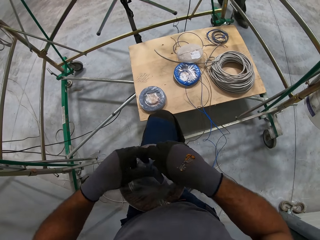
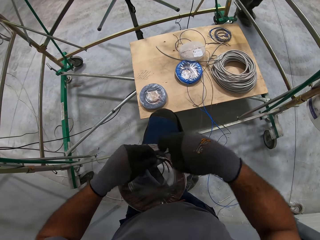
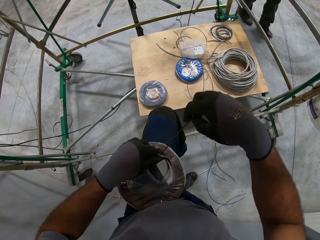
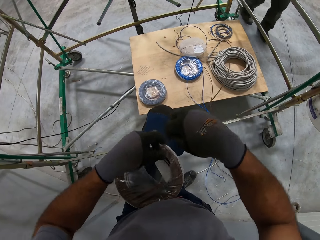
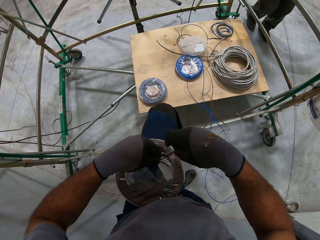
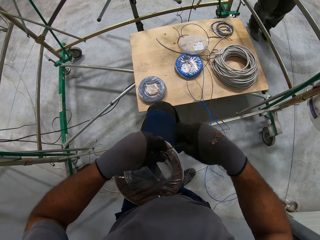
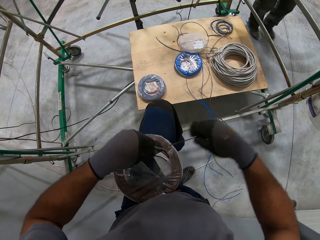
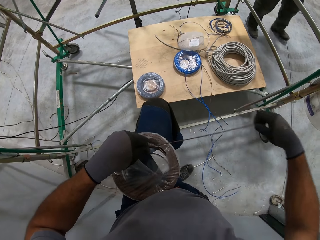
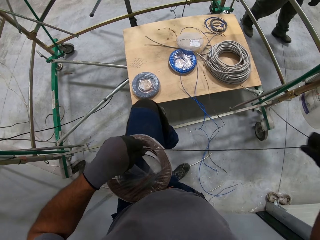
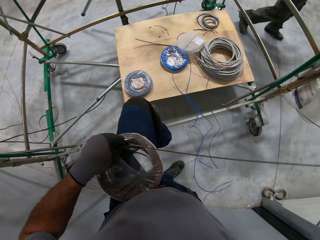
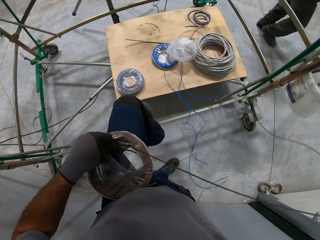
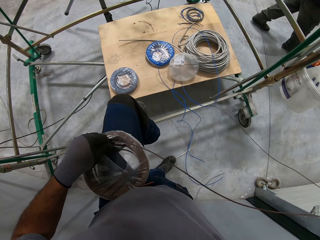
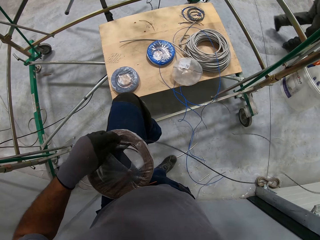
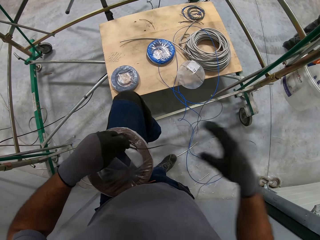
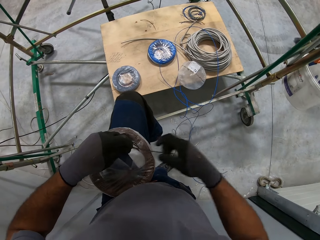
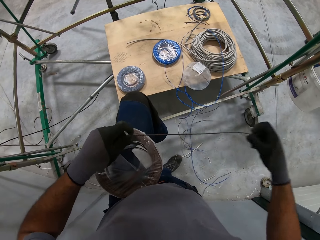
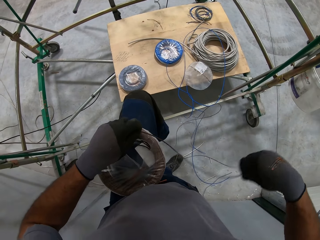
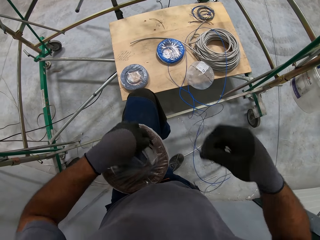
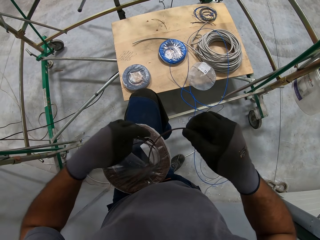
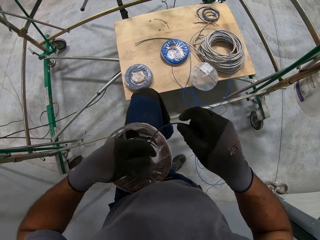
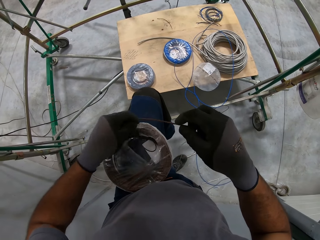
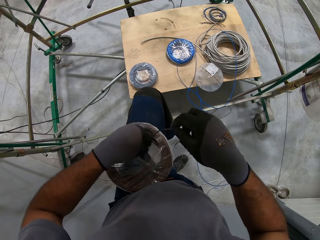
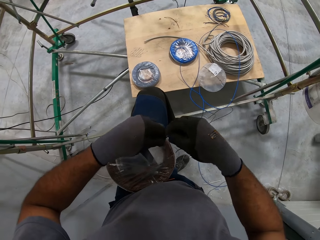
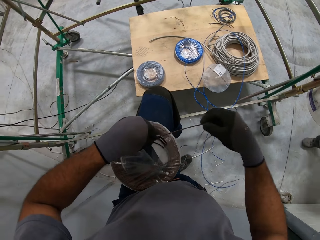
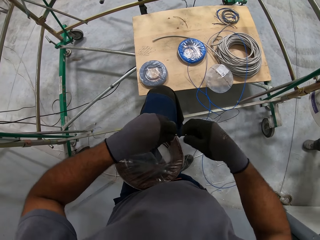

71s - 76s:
The camera wearer places his left leg on the construction stand. He puts the coil in the wire. He rolls a wire cable on the electric wire roll.

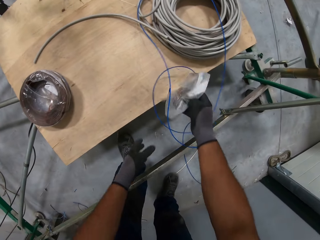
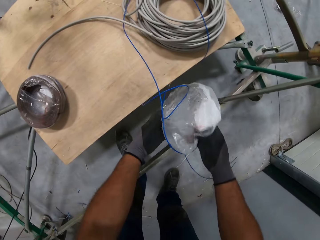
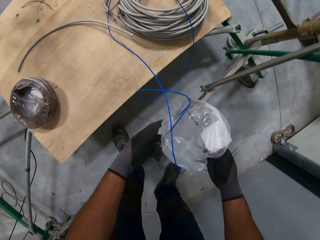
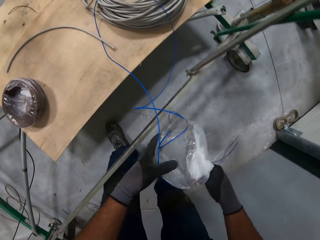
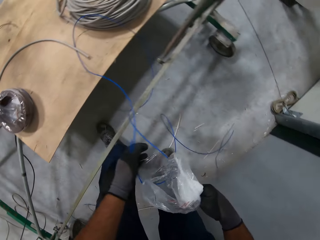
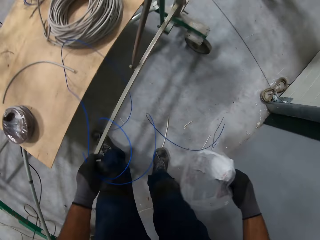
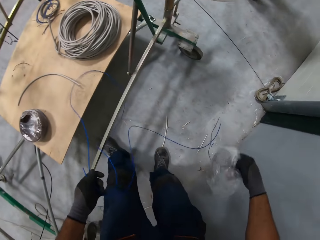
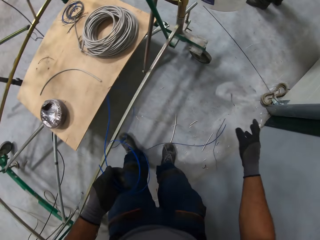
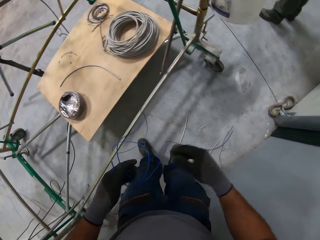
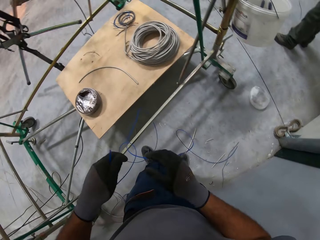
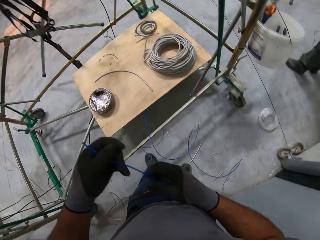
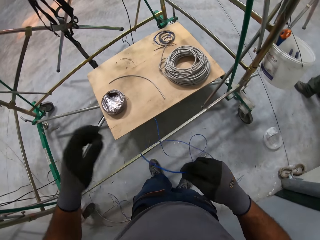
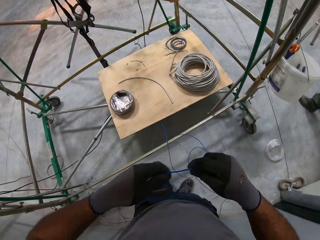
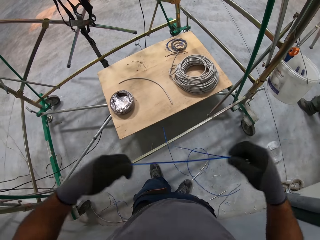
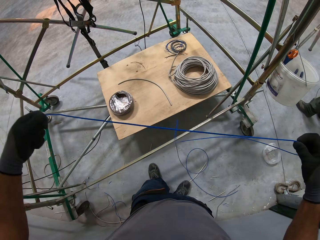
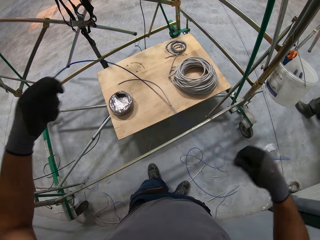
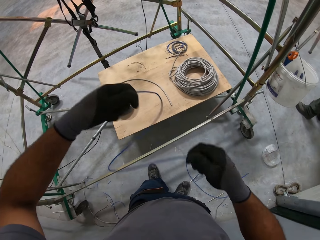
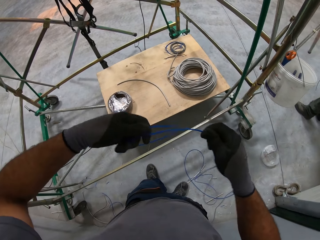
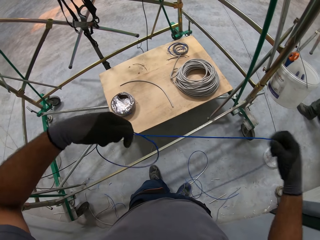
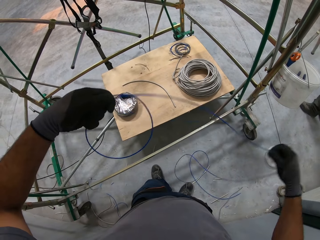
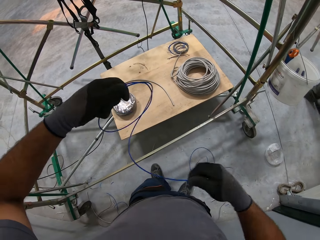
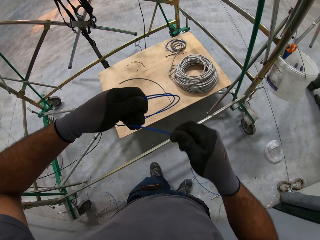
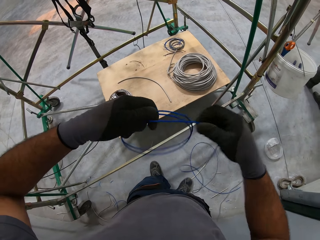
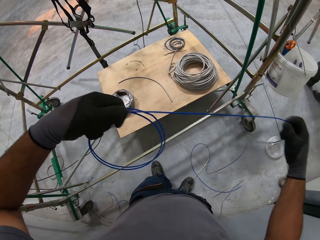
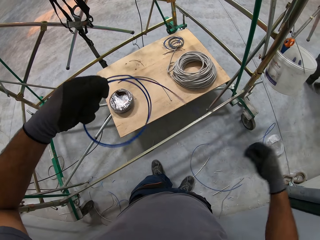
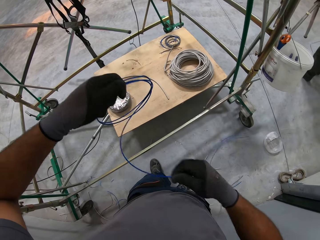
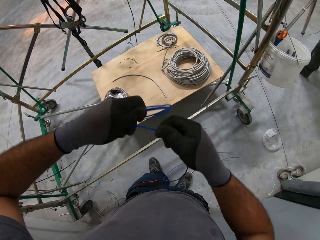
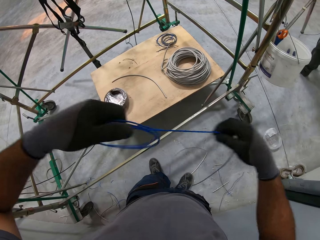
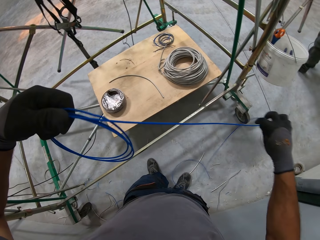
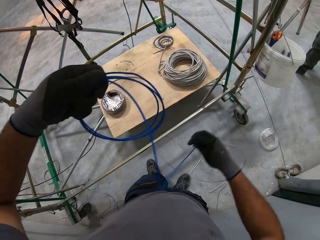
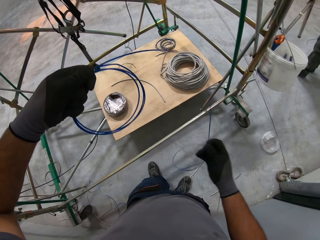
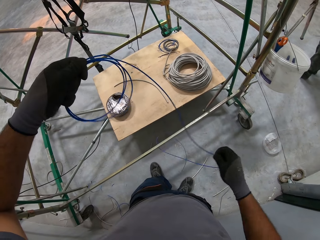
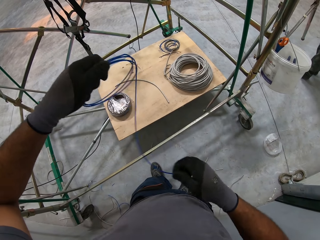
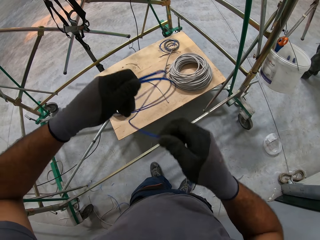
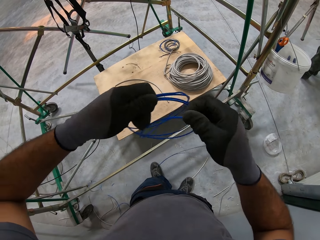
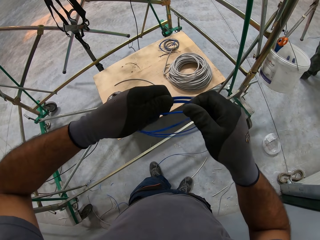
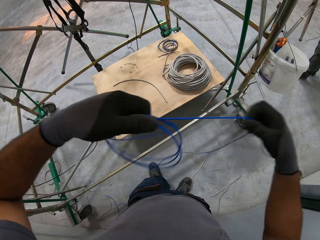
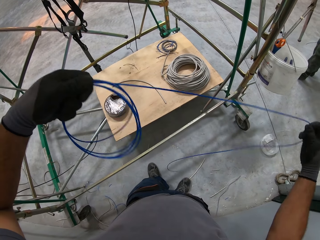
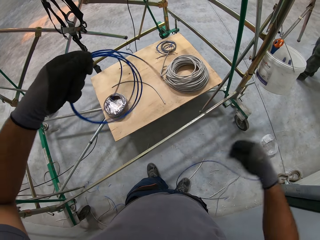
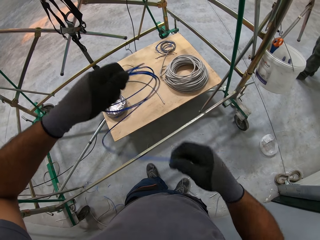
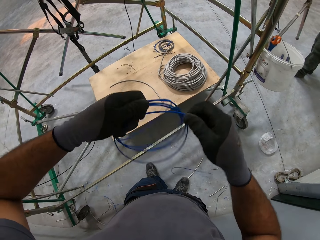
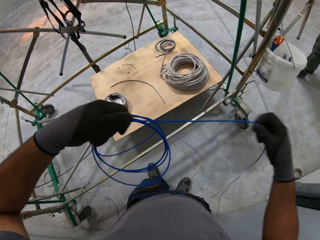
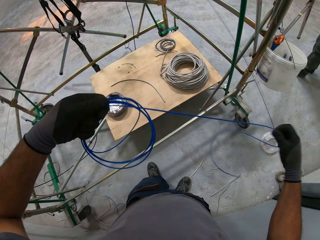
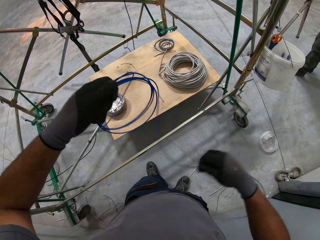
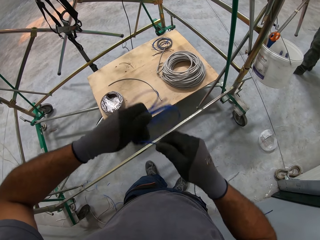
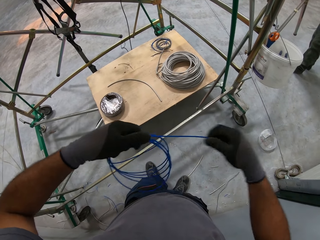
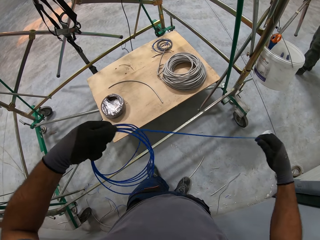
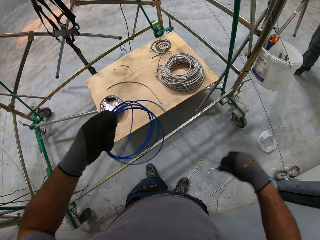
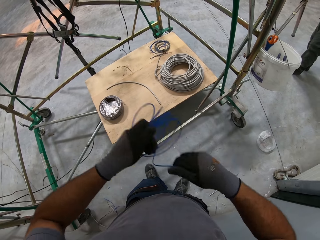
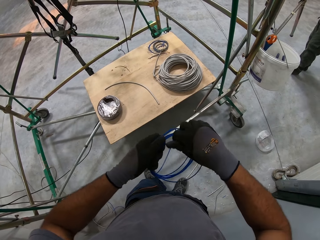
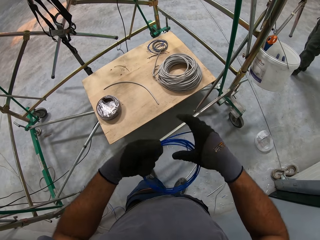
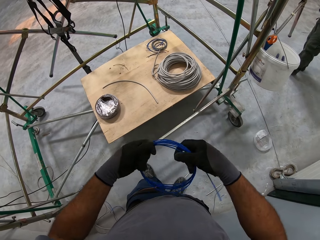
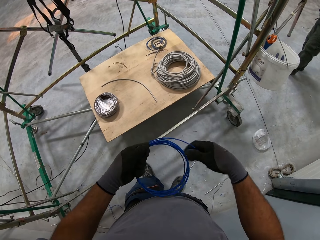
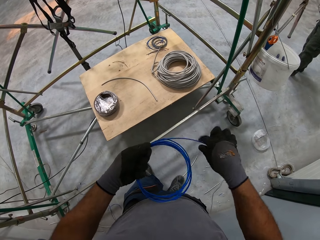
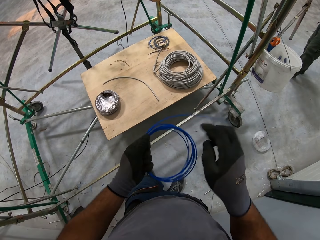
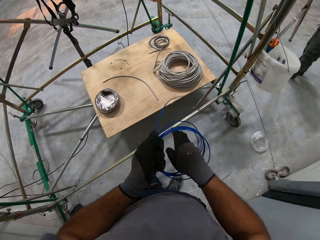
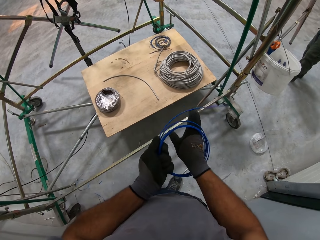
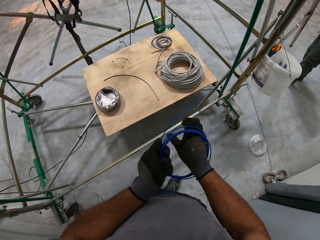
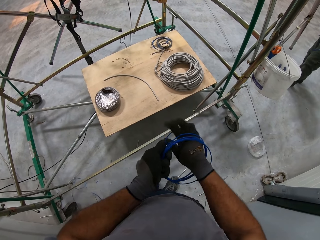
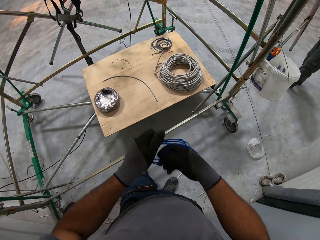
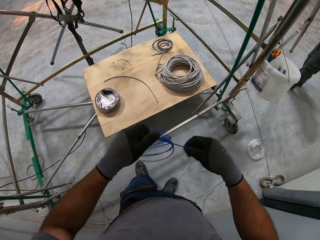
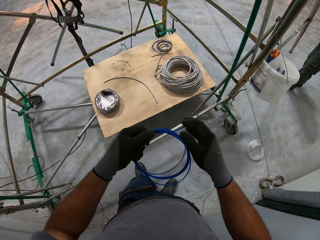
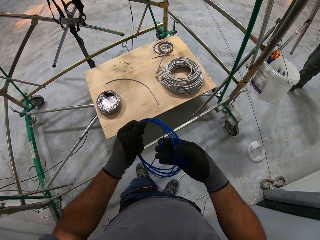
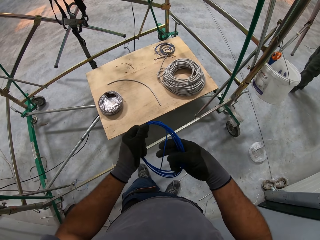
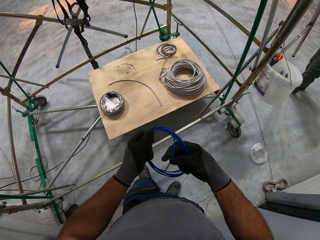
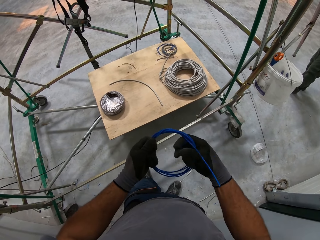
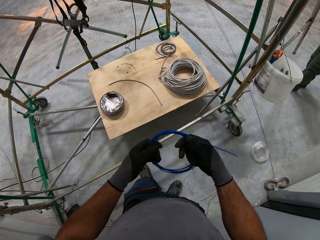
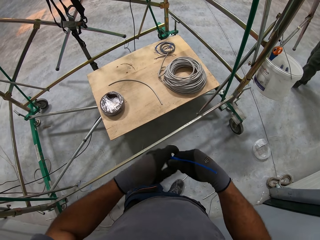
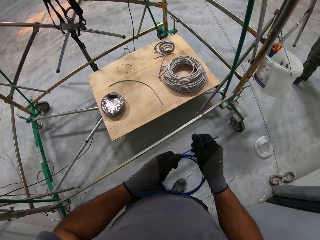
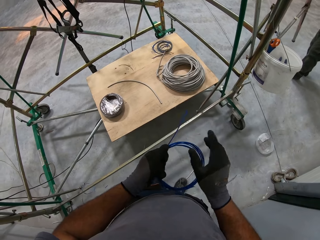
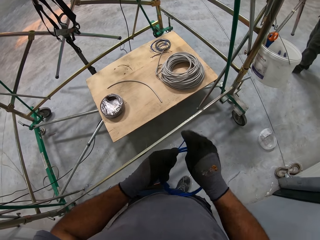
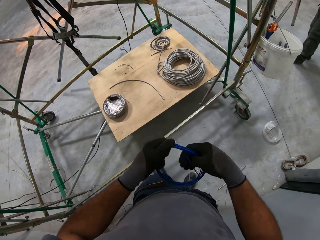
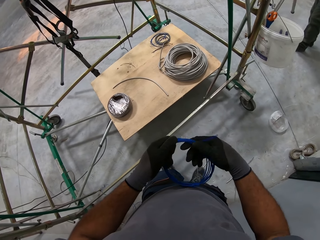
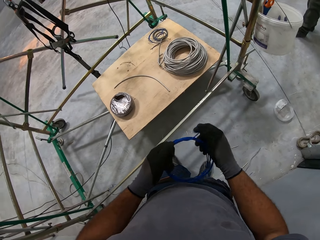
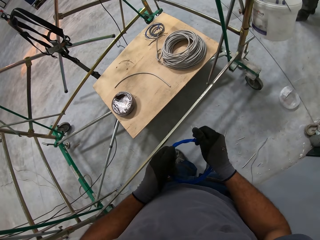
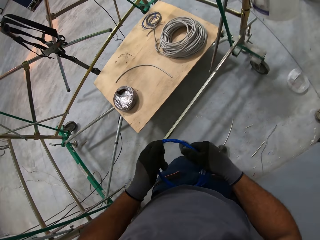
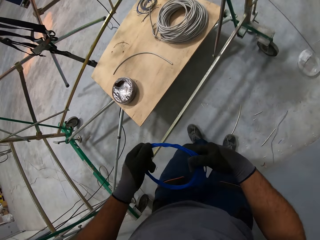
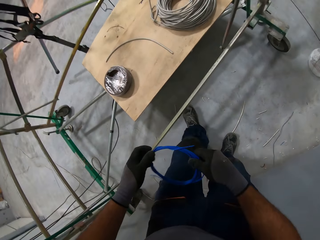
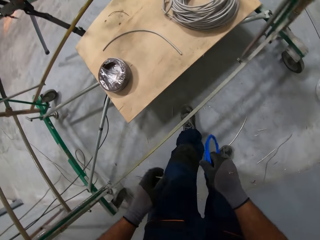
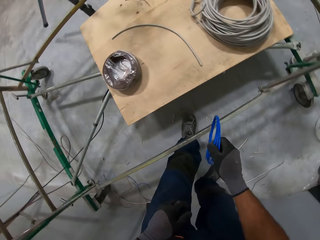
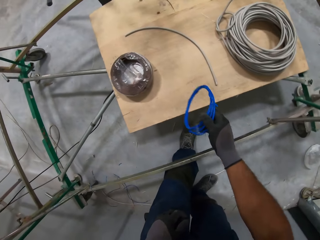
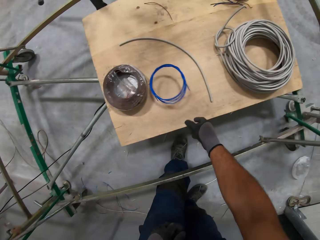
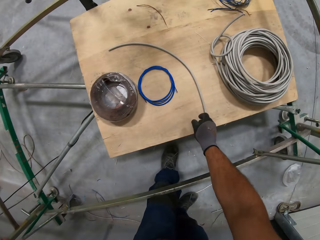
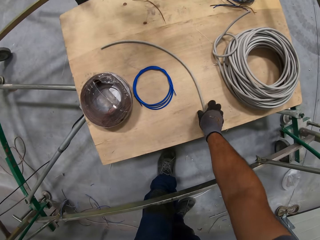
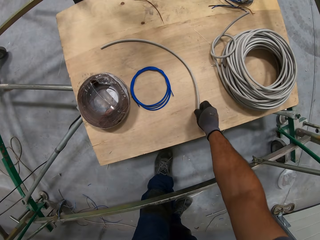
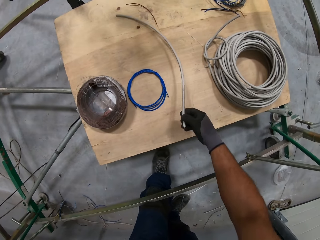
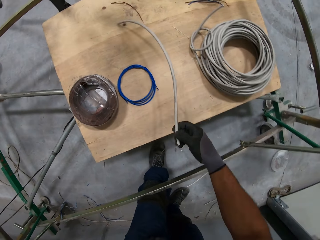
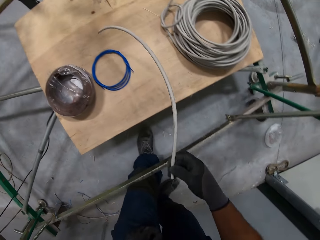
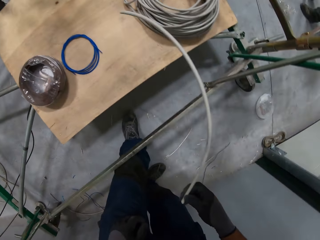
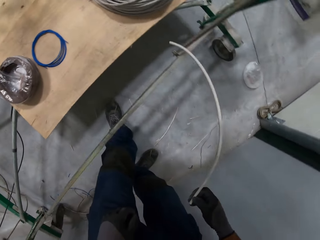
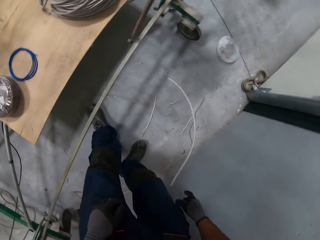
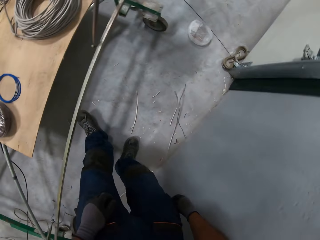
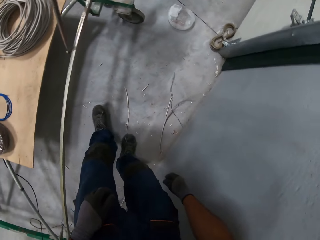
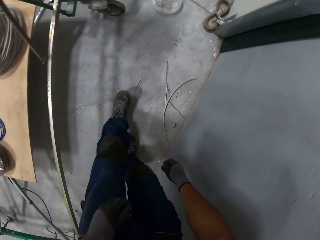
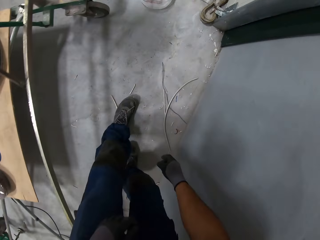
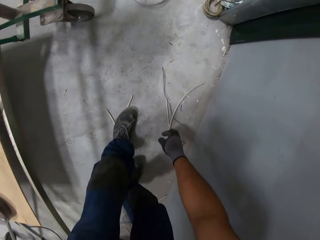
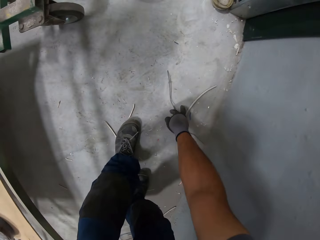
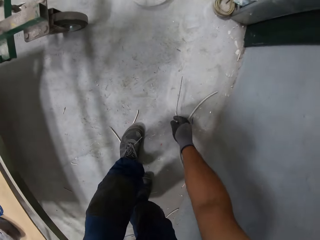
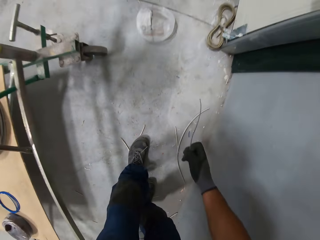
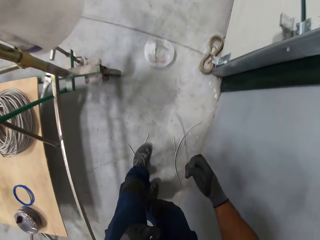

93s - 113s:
The camera wearer picks up the polythene paper and the wire on the board. He holds the polythene paper with both hands. He holds a wire cable with his left hand. He throws the polythene paper on the floor with his right hand. He holds the wire cable with both hands. He rolls the wire cable on his hands. He folds the wire. He rolls the wire cable with both hands. He drops the wire cable roll on the board. He picks up another cable with his right hand on the board. He drops the cable on the floor. He picks up the cable on the floor.
